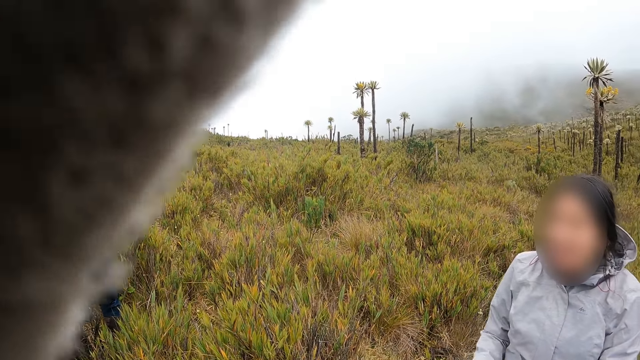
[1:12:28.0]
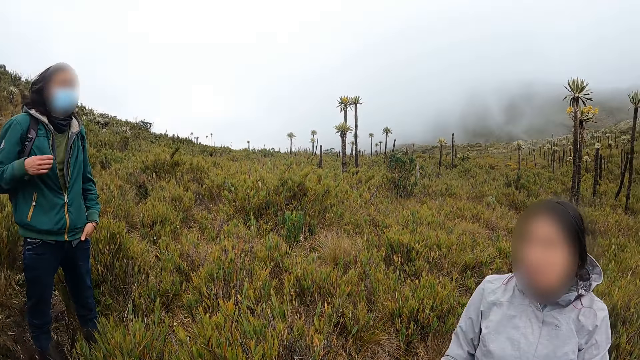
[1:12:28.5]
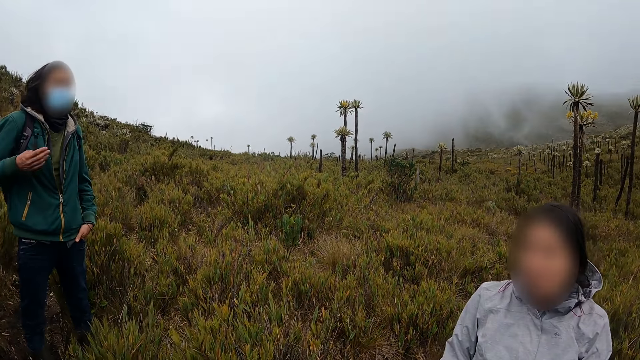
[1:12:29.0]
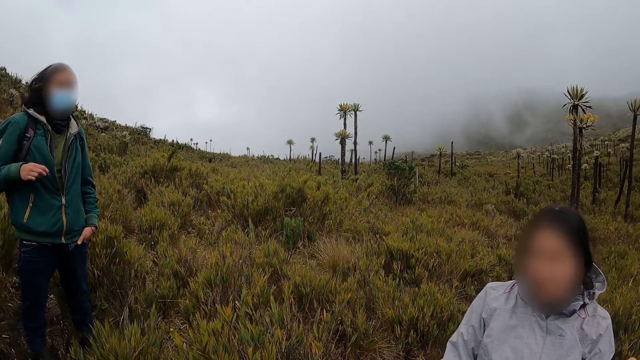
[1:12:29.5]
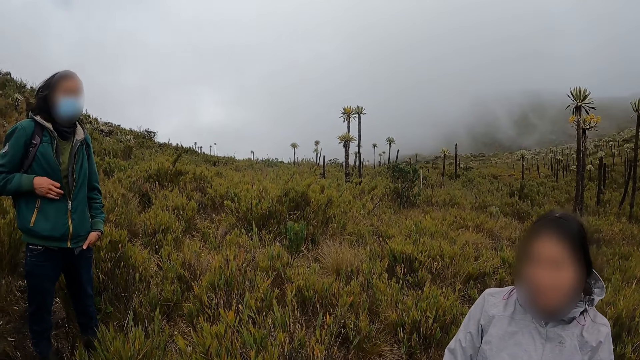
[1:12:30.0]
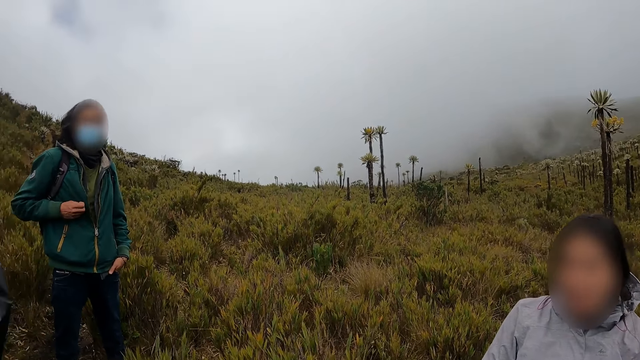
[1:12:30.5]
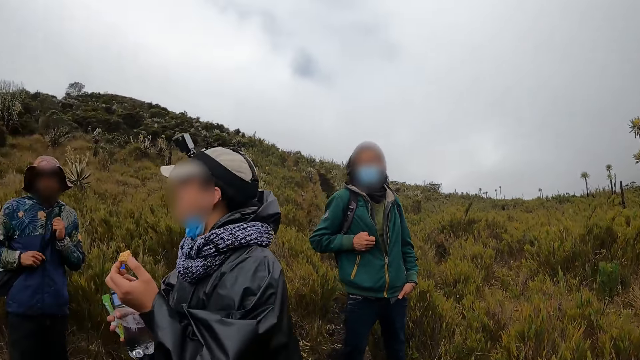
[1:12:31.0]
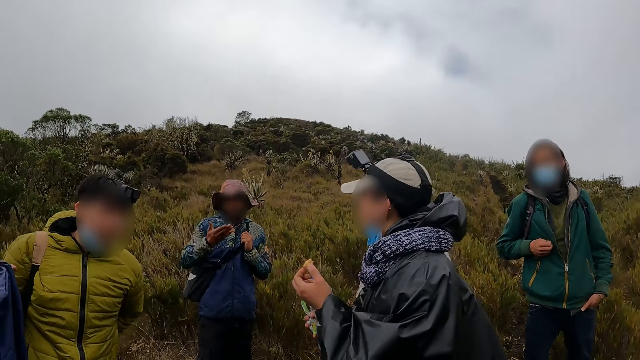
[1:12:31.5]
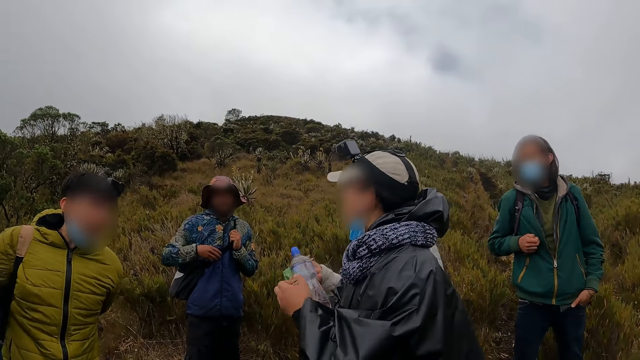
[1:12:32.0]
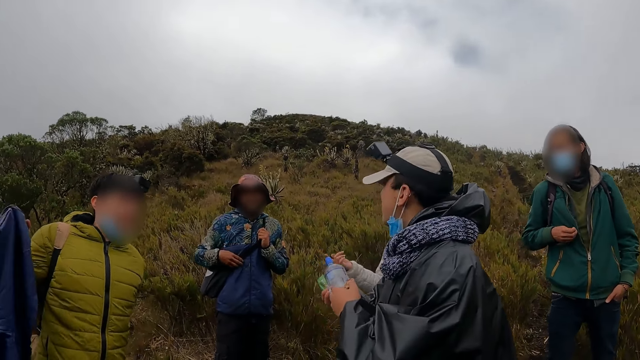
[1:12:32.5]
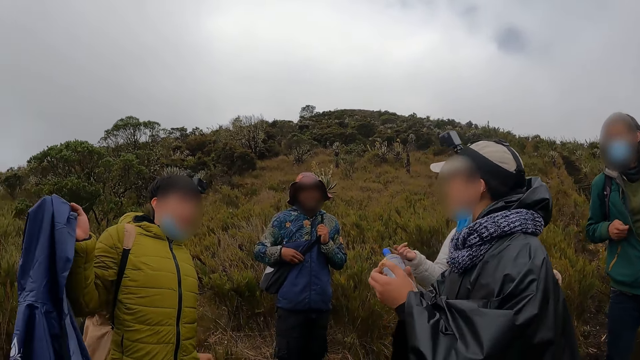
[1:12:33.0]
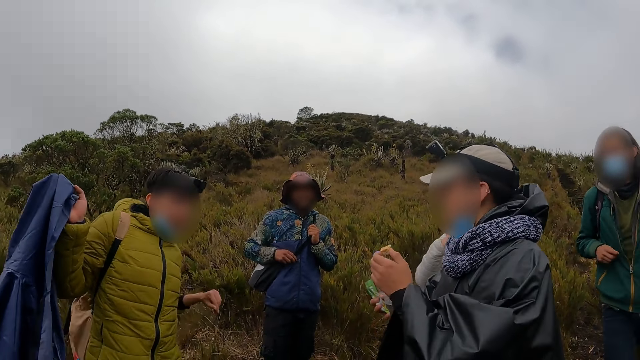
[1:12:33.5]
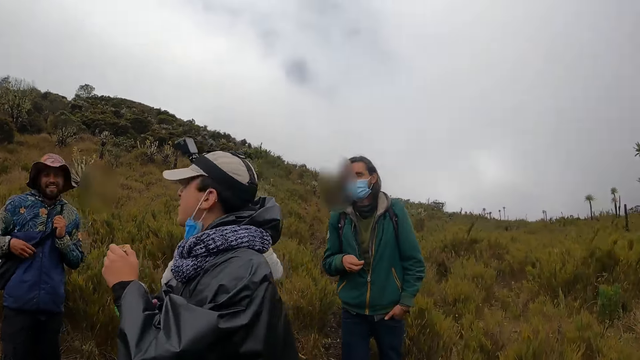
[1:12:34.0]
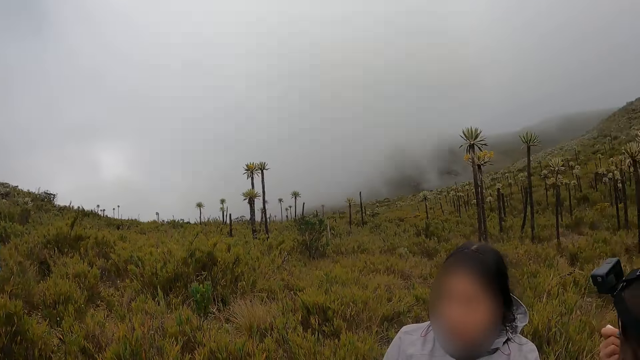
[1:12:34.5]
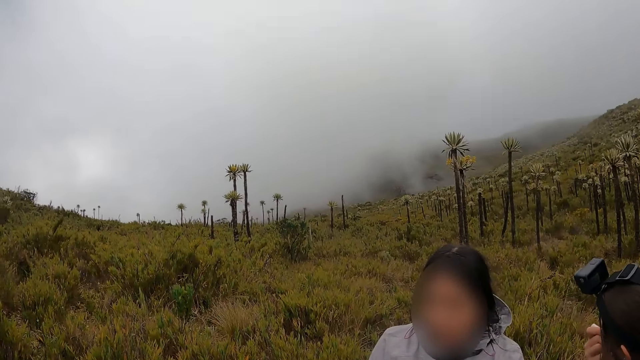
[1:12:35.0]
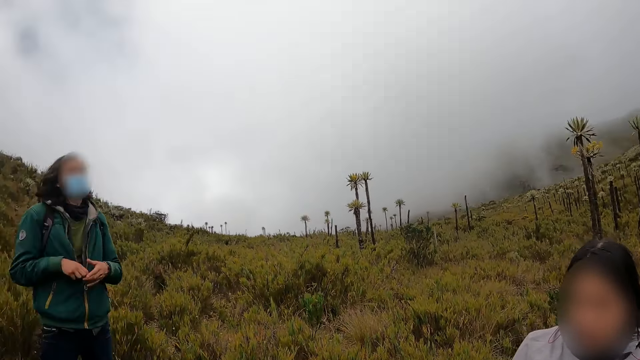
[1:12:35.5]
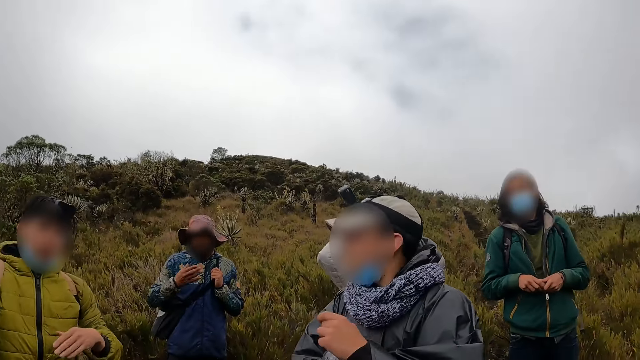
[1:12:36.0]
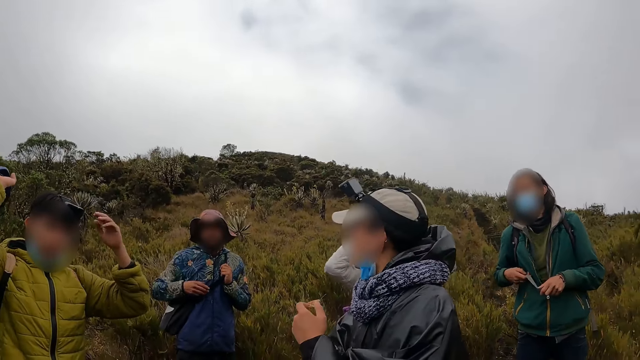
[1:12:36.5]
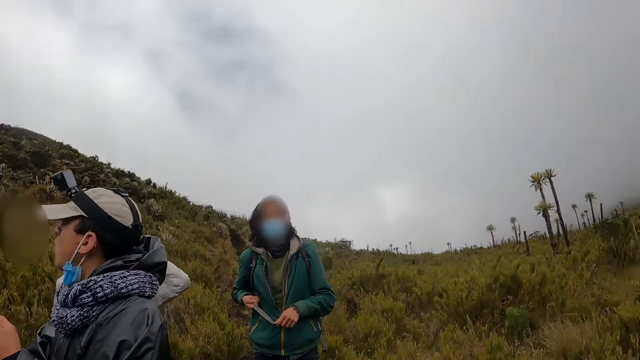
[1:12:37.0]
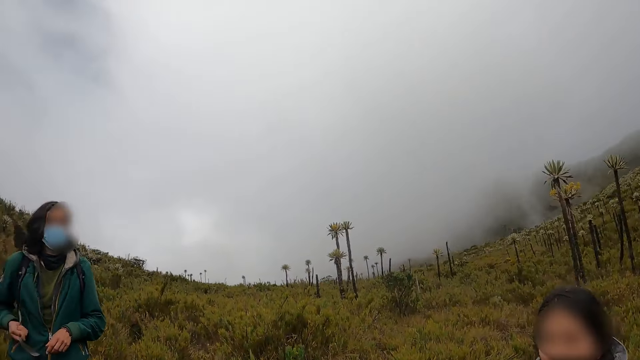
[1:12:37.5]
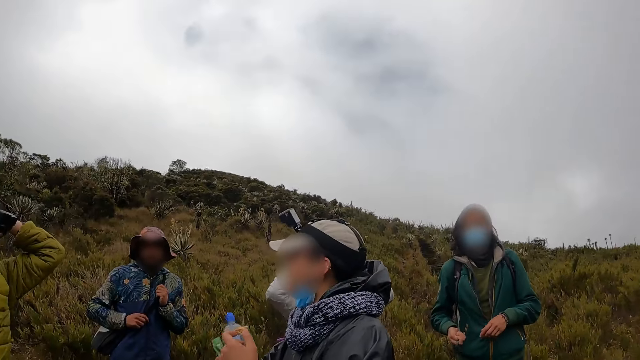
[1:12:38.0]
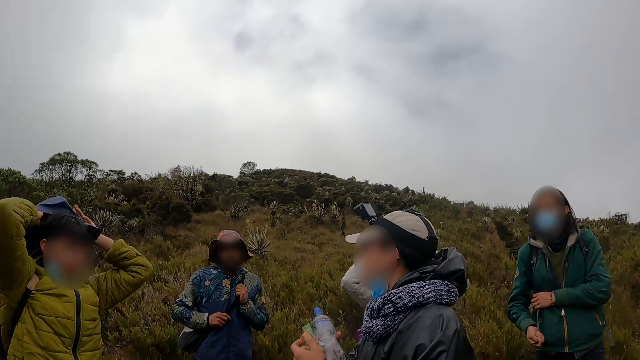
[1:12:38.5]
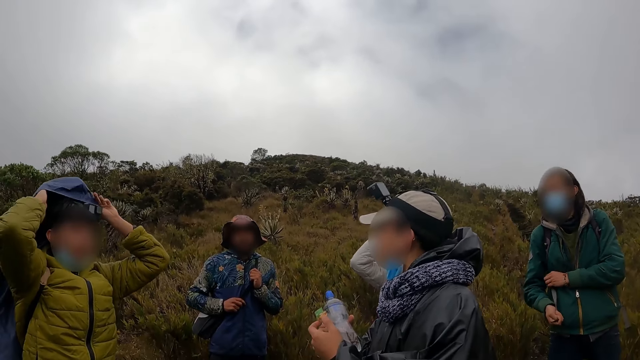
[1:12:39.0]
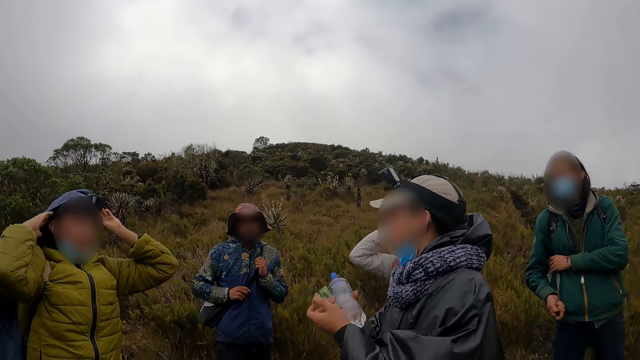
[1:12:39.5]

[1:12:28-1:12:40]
The camera wearer converses with a woman. They look around the vegetation.

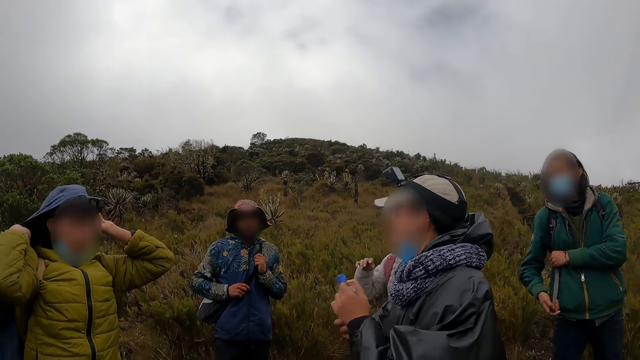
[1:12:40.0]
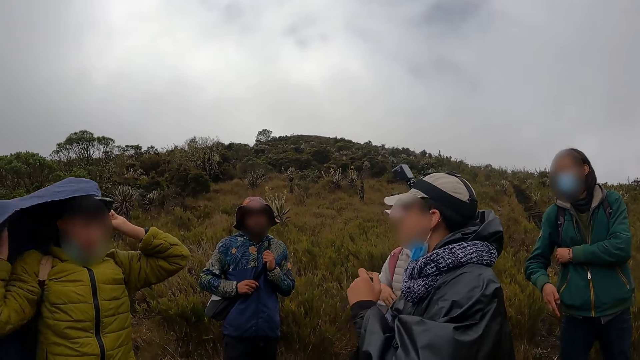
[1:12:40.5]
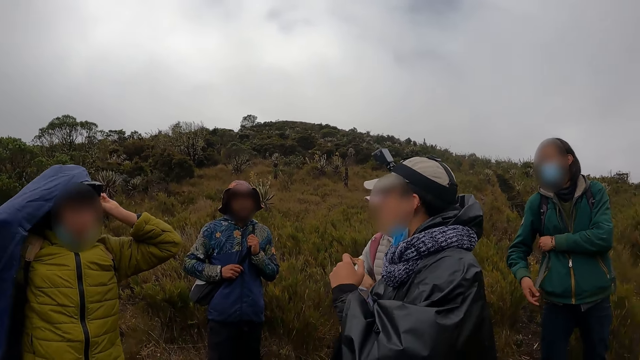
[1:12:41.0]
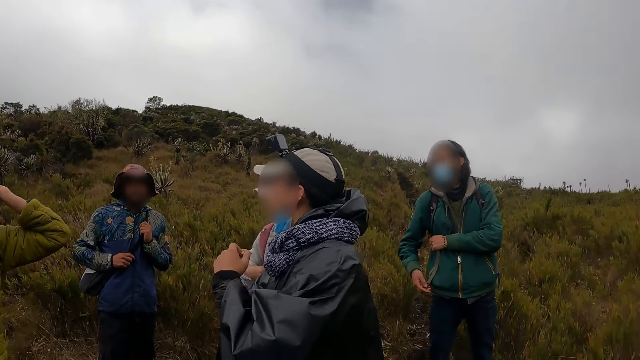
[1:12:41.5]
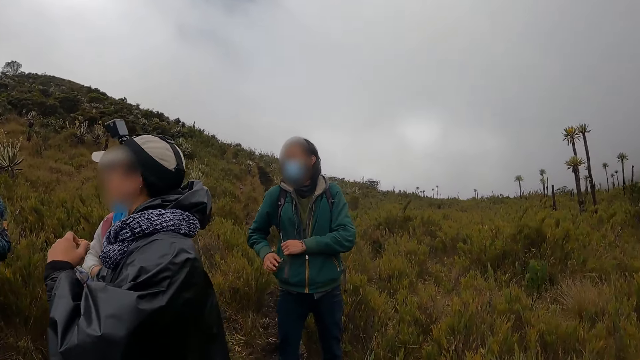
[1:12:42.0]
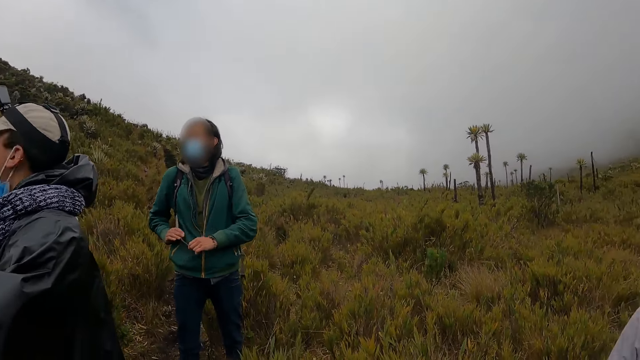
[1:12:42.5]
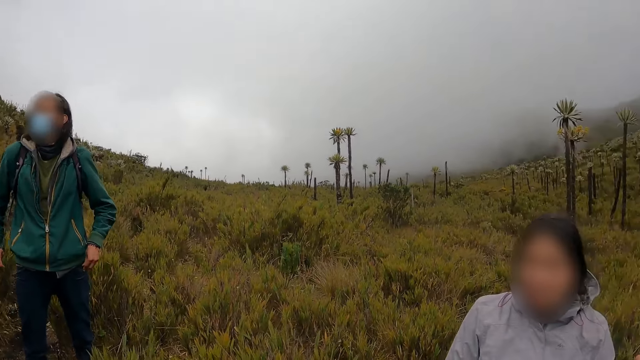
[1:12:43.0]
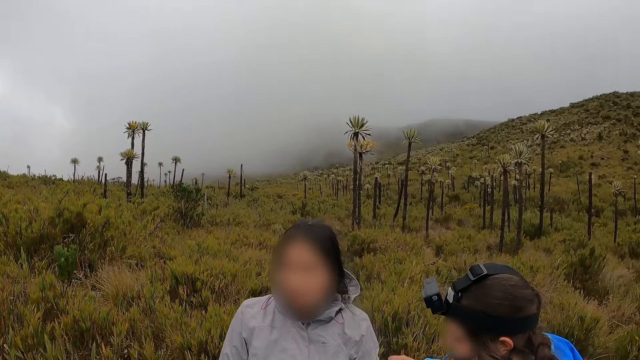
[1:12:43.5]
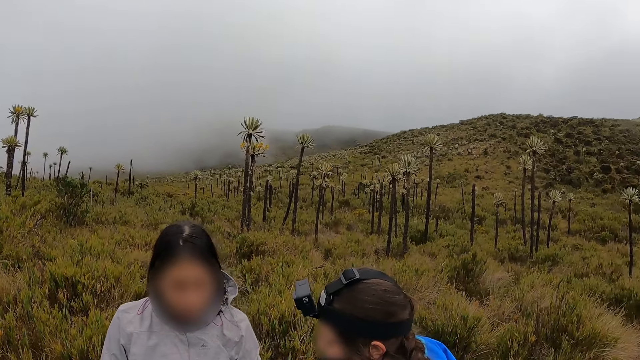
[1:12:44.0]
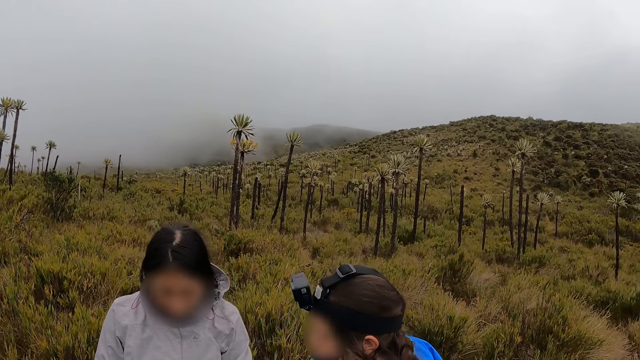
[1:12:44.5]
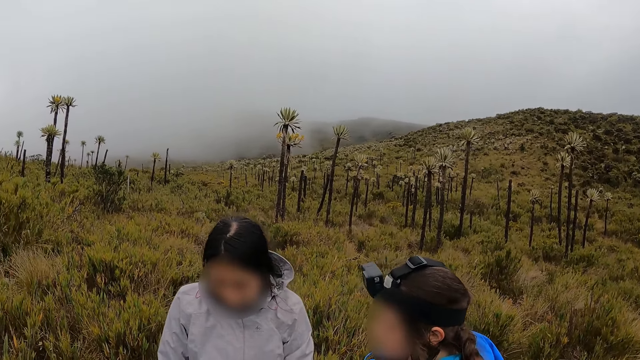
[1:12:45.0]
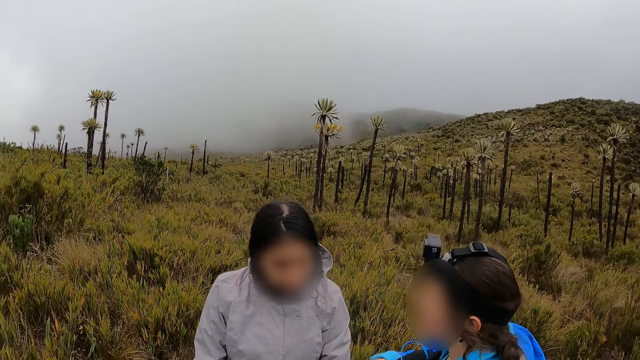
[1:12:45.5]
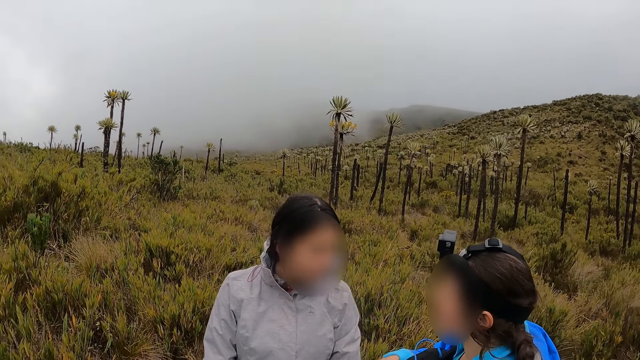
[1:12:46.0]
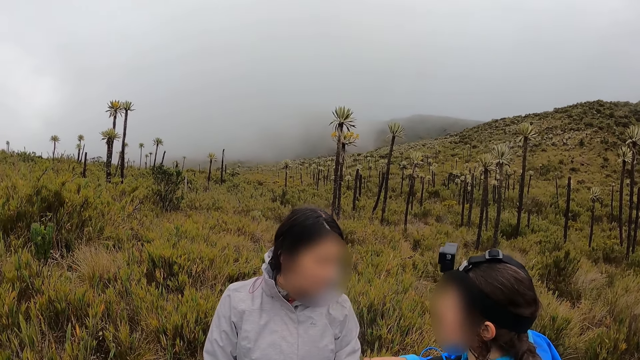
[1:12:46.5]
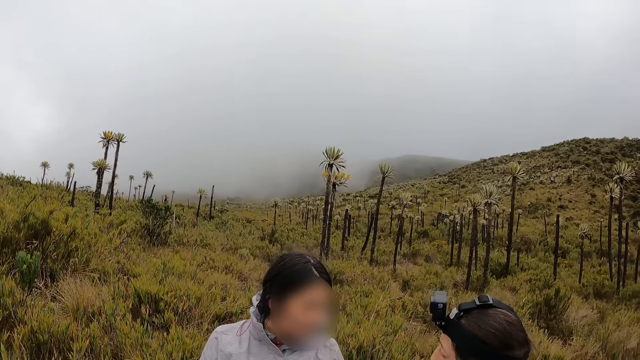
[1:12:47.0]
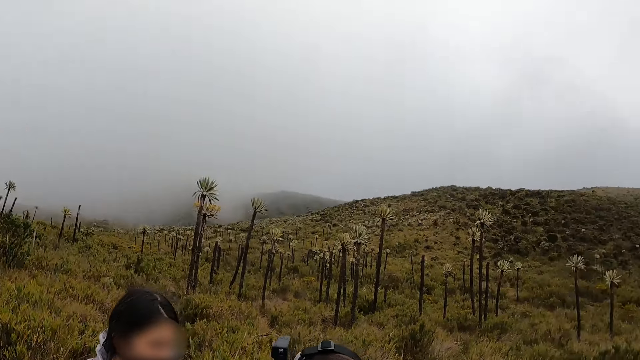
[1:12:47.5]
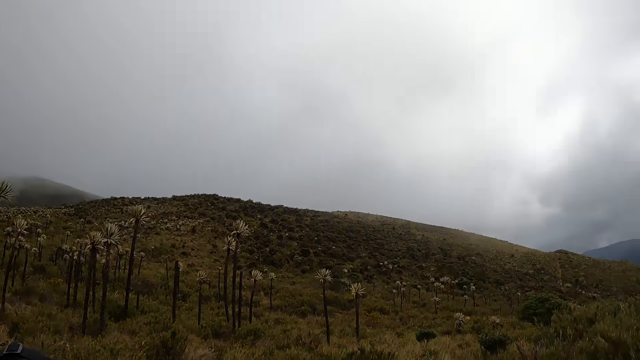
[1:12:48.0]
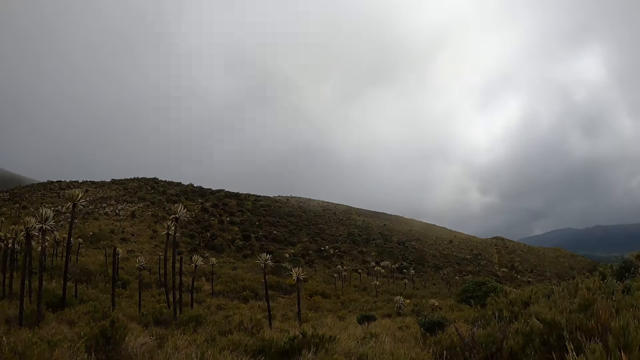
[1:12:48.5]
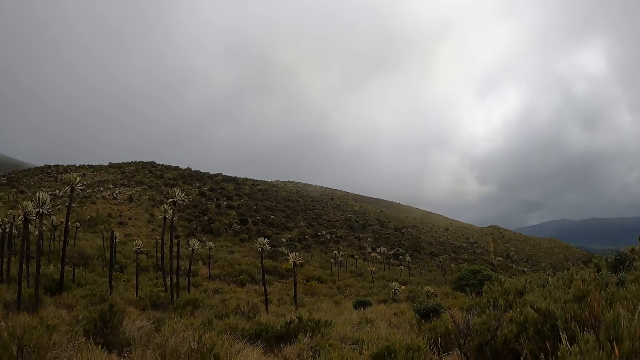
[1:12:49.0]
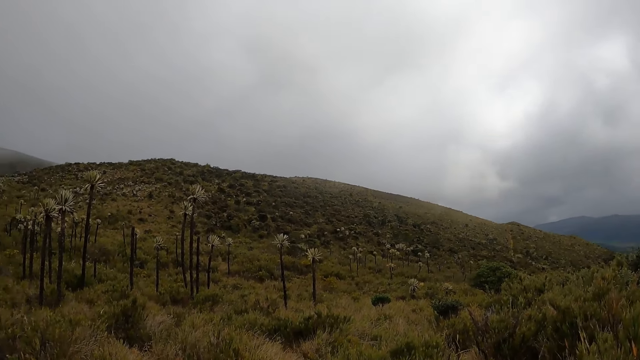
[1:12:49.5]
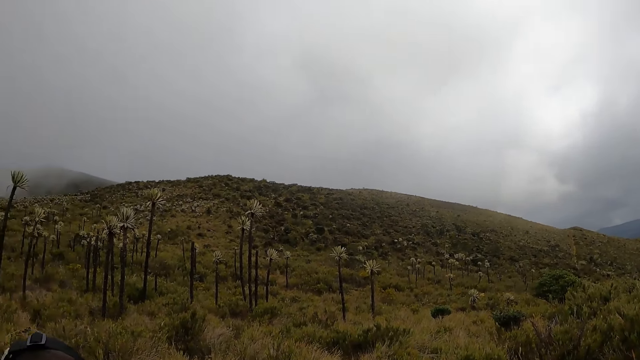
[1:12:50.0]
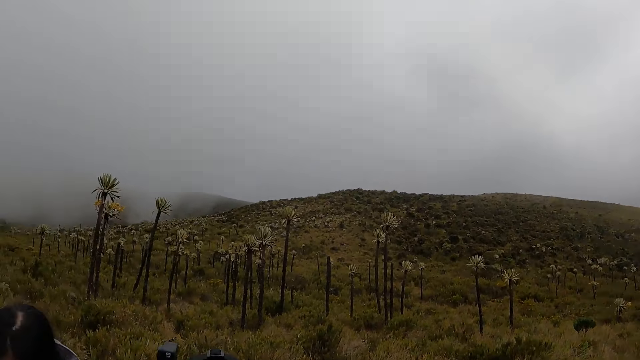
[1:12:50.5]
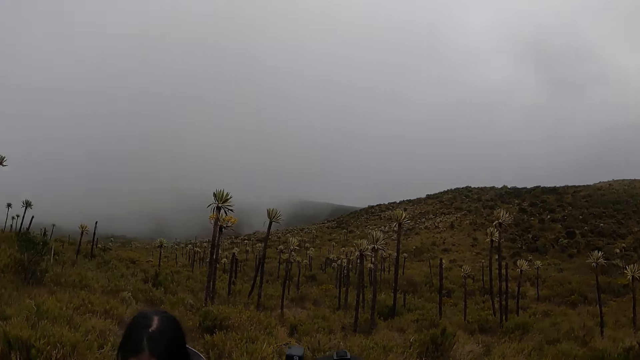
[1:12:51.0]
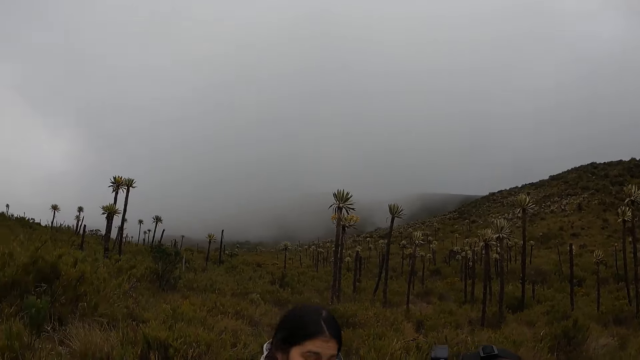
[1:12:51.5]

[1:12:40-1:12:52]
A woman converses with another woman. The camera wearer looks around the vegetation.
